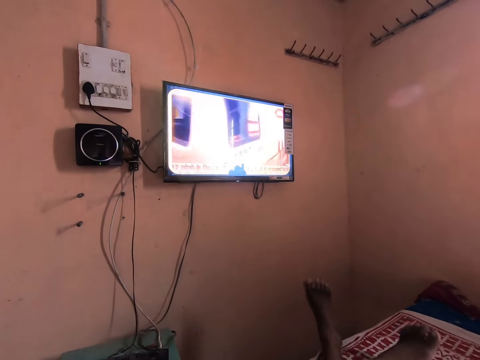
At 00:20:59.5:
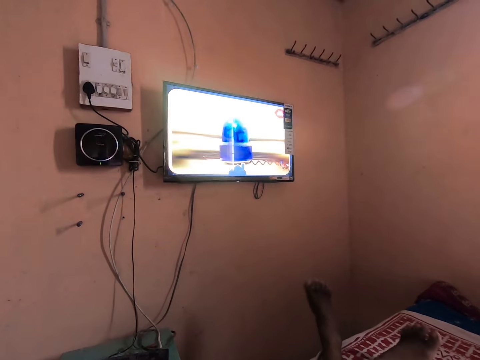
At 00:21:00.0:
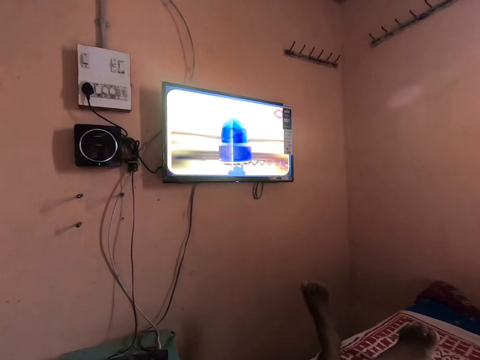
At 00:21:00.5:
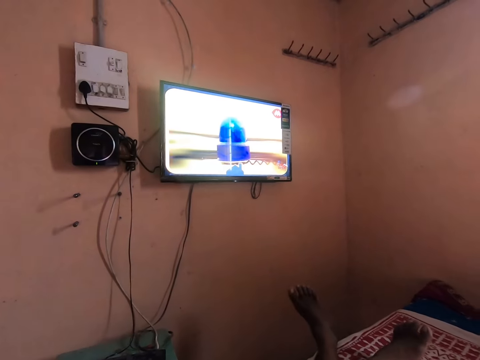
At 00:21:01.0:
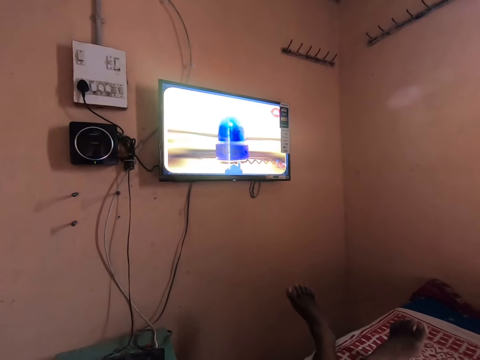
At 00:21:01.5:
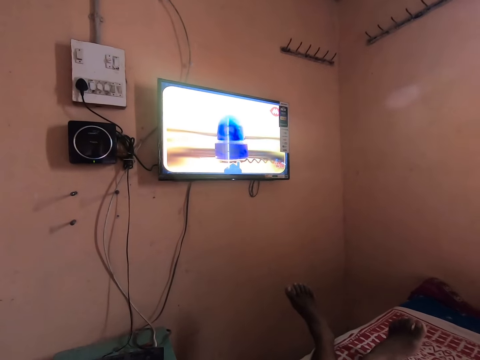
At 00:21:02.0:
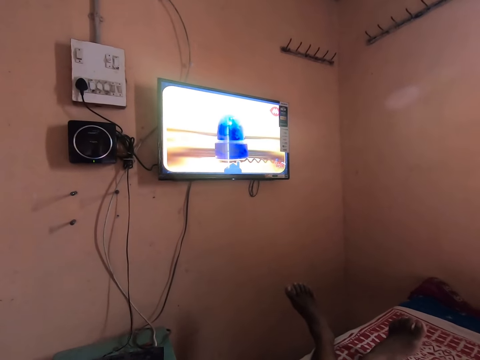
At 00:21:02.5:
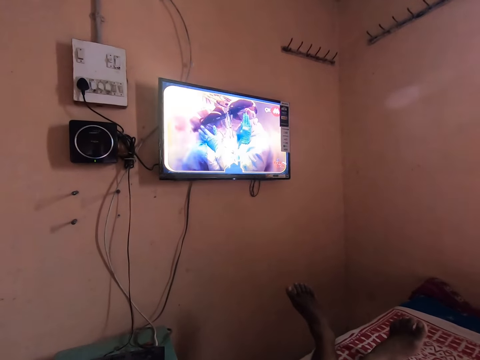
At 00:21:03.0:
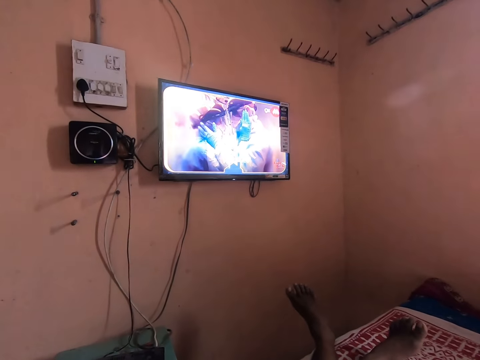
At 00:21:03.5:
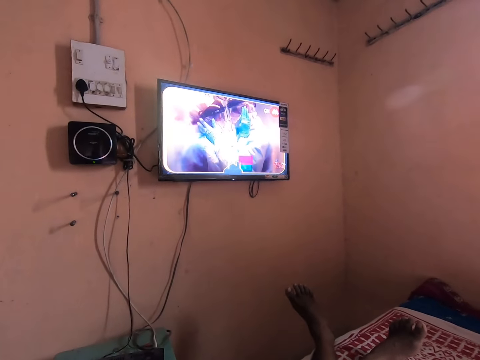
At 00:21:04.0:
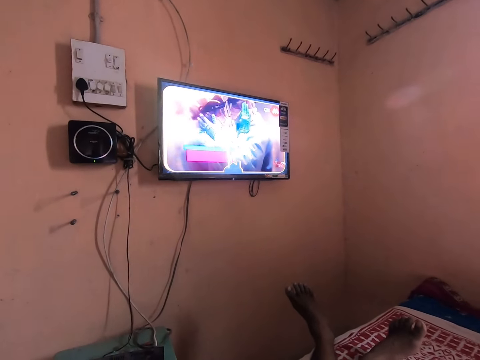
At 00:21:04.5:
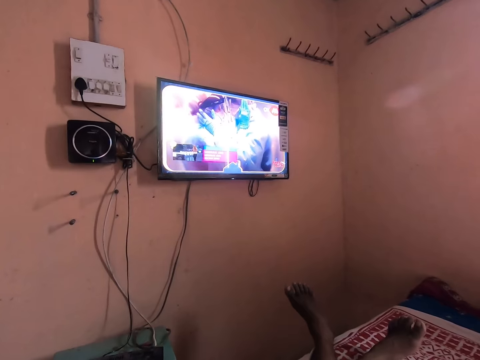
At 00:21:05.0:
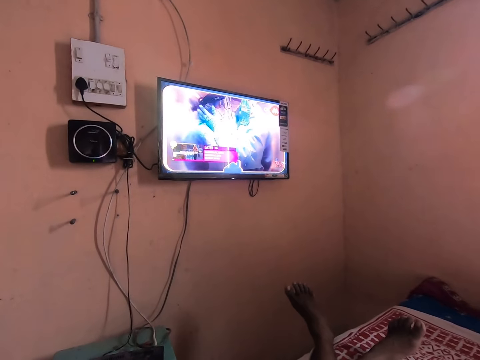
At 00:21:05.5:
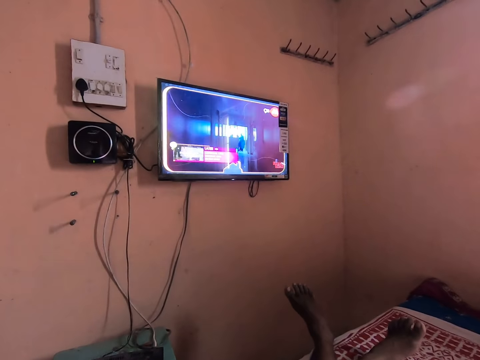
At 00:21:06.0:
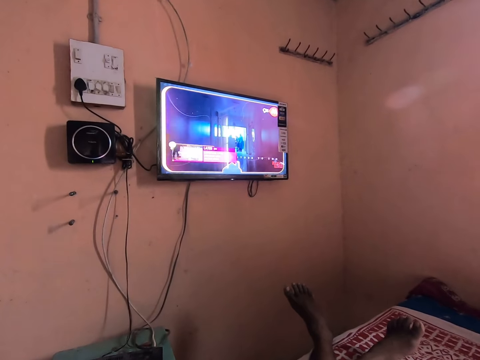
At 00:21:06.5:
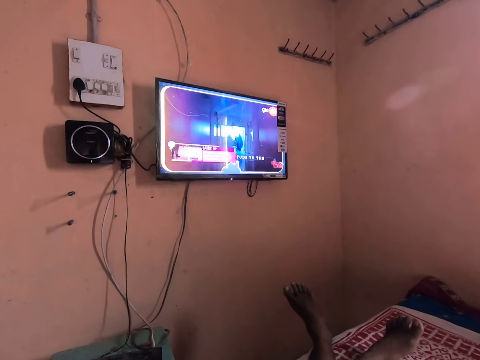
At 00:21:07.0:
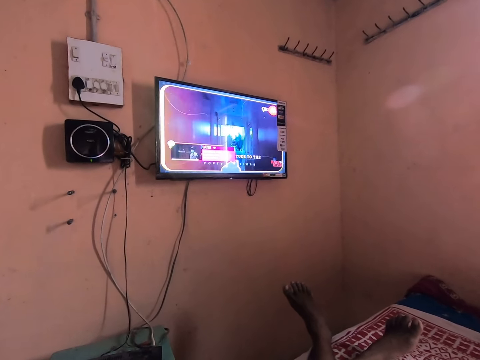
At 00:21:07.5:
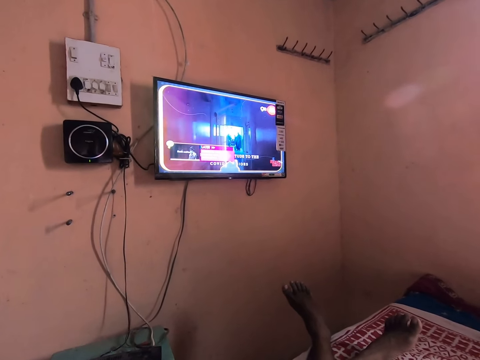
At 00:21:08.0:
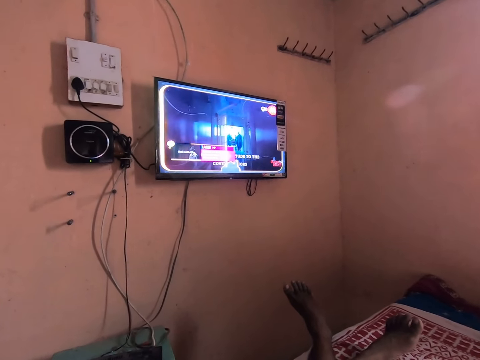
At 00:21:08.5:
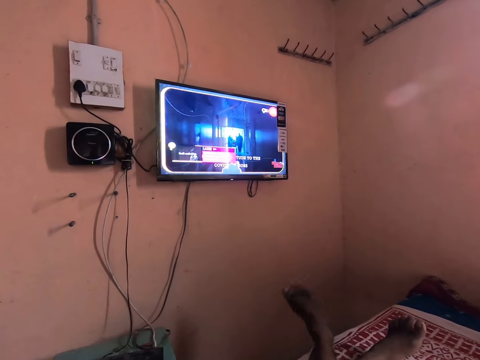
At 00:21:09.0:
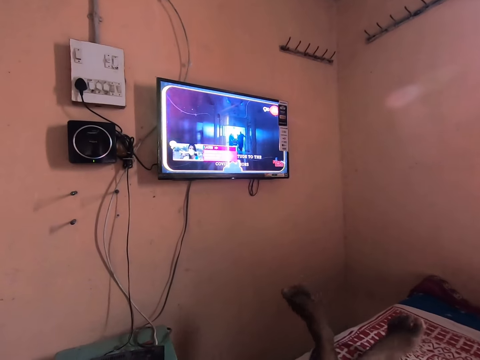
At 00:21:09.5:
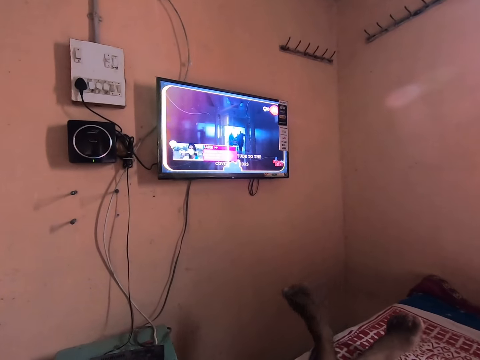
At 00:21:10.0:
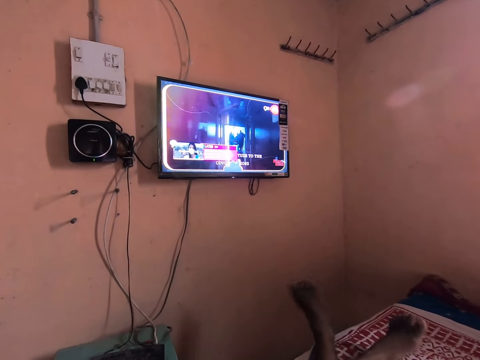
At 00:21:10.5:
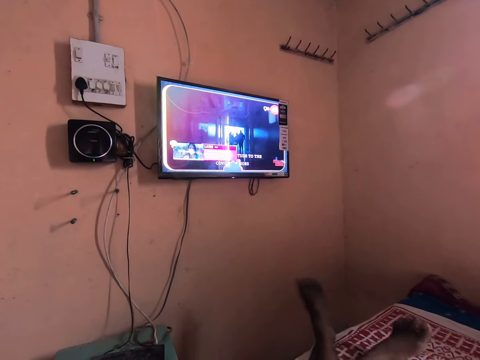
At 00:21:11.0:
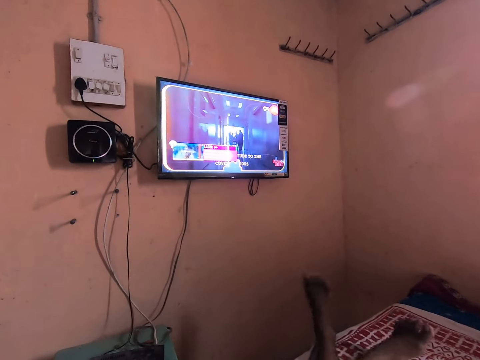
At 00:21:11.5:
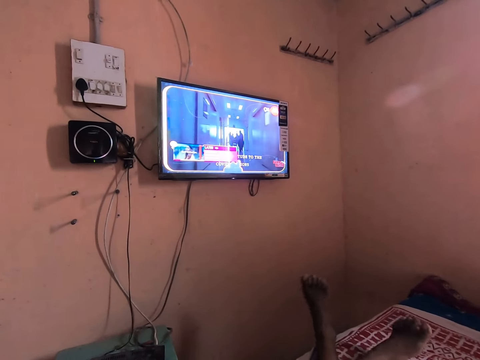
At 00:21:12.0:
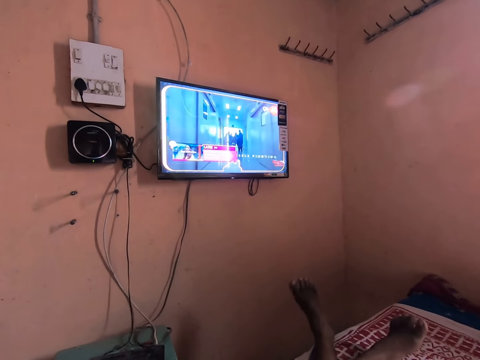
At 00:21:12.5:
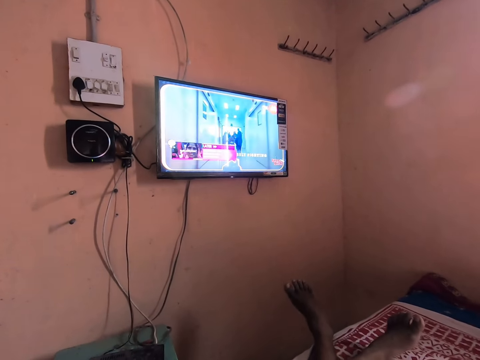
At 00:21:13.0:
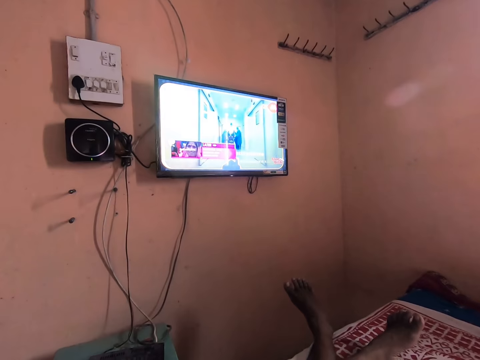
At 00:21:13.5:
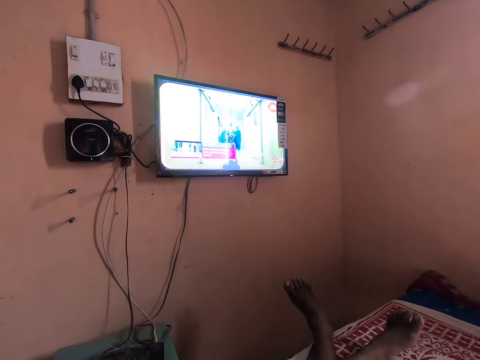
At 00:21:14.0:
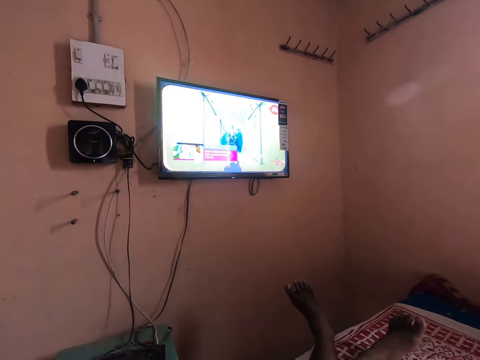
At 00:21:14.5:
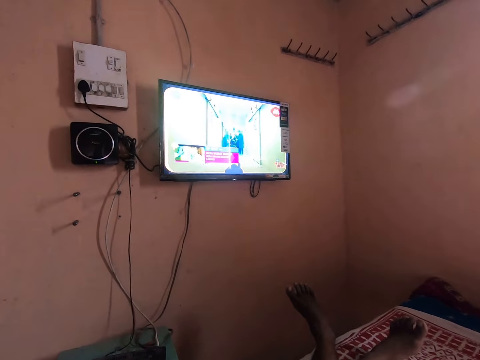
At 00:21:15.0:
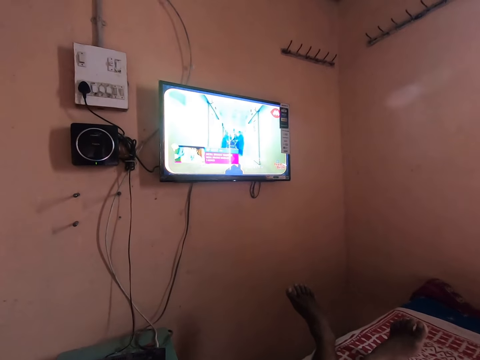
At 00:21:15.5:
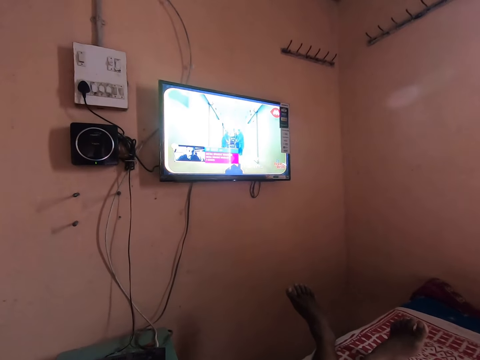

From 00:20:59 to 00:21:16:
The camera wearer stops for a while. He swings his legs. He stops for a while. He watches the television.

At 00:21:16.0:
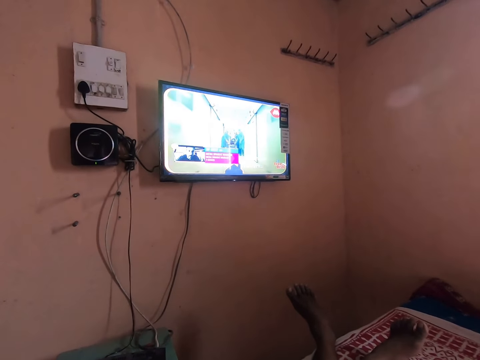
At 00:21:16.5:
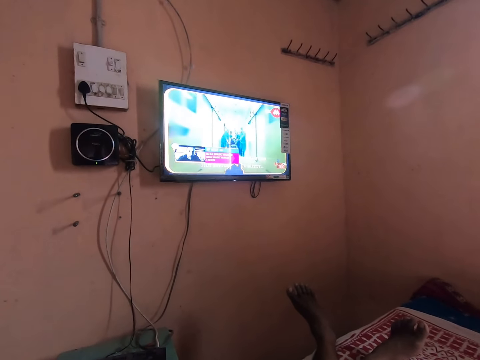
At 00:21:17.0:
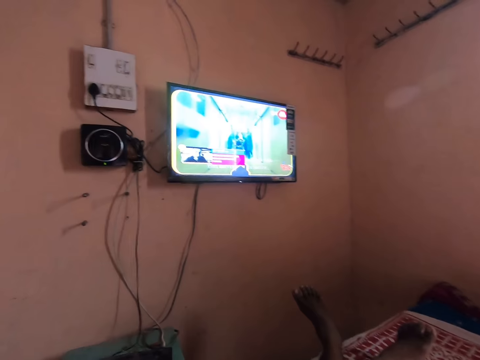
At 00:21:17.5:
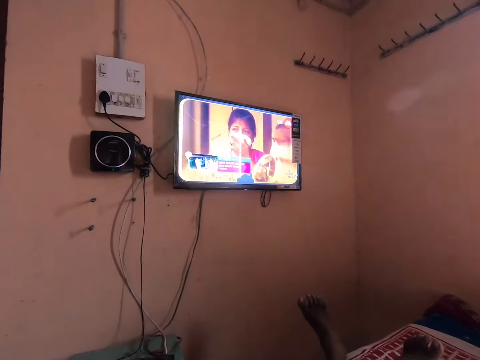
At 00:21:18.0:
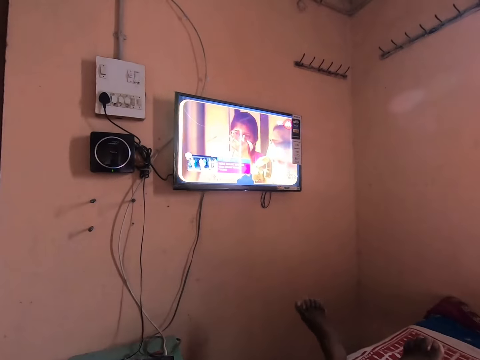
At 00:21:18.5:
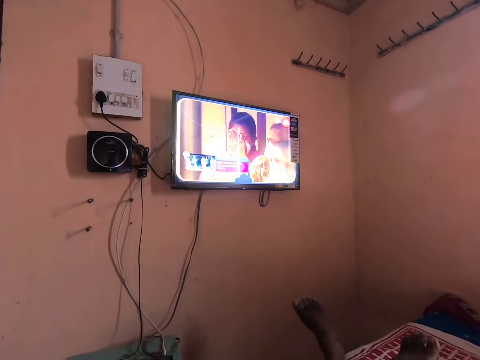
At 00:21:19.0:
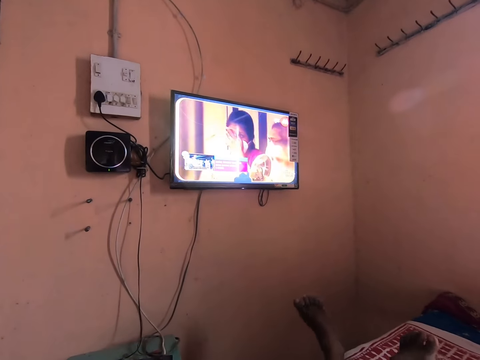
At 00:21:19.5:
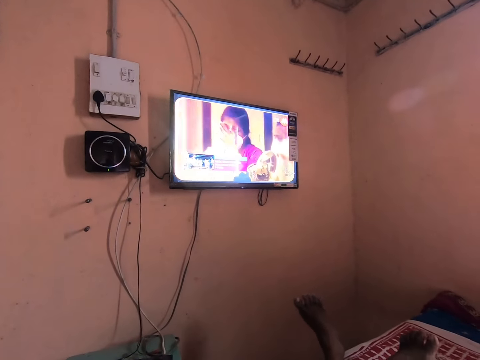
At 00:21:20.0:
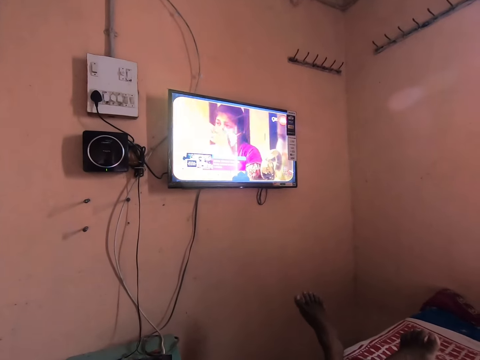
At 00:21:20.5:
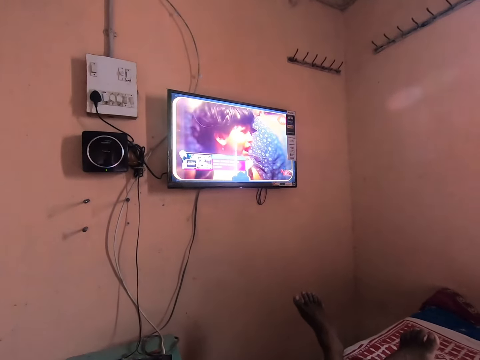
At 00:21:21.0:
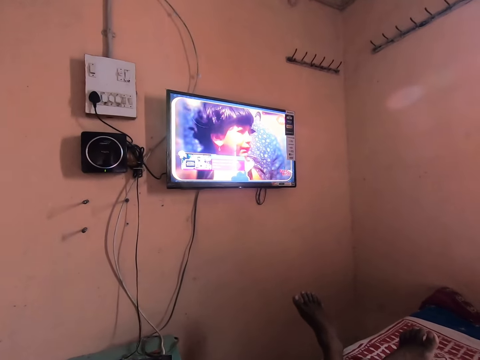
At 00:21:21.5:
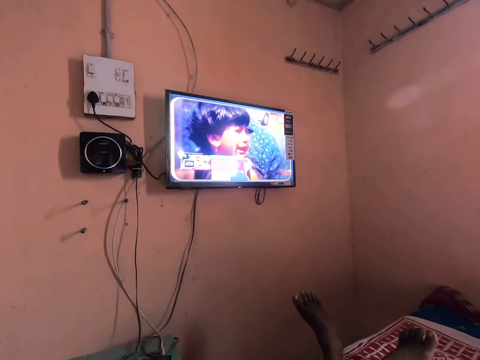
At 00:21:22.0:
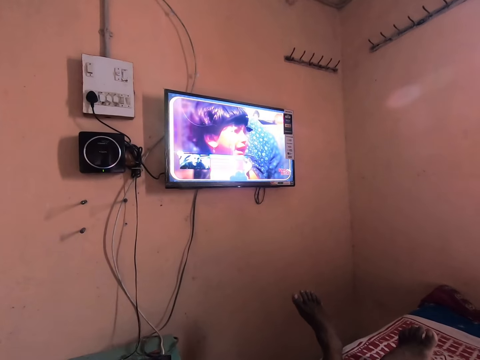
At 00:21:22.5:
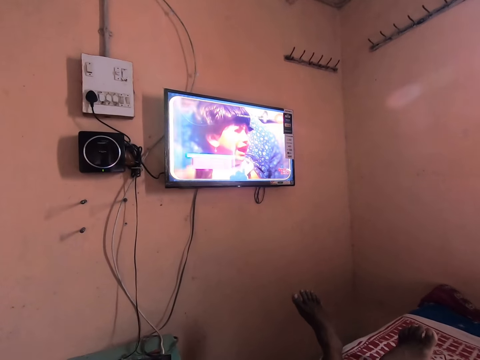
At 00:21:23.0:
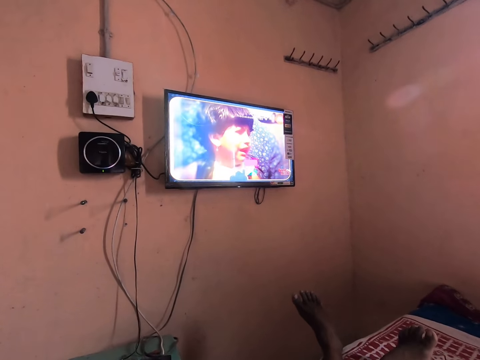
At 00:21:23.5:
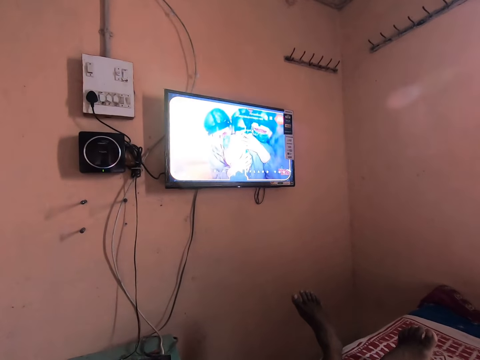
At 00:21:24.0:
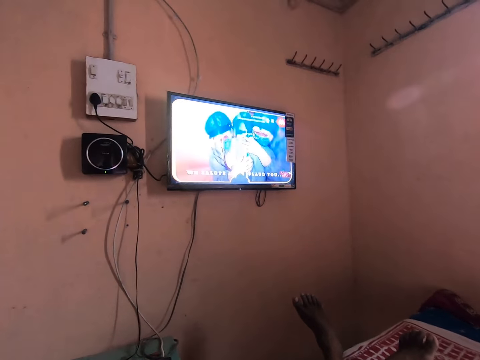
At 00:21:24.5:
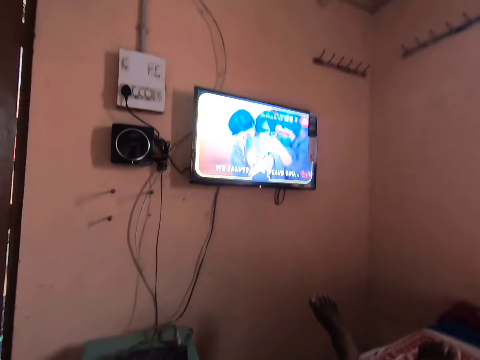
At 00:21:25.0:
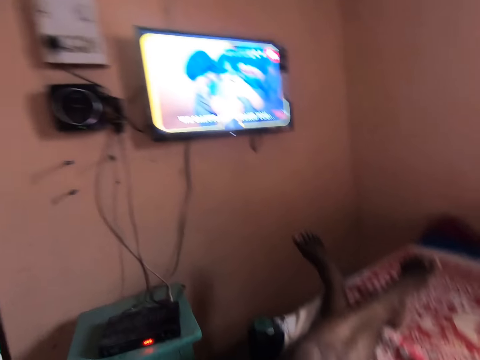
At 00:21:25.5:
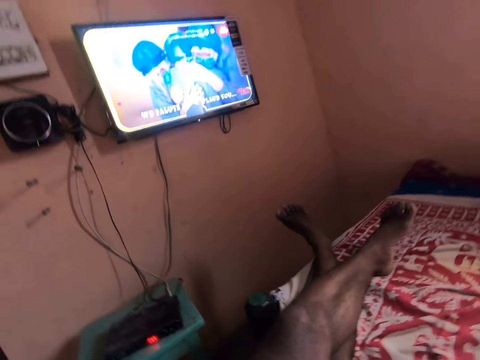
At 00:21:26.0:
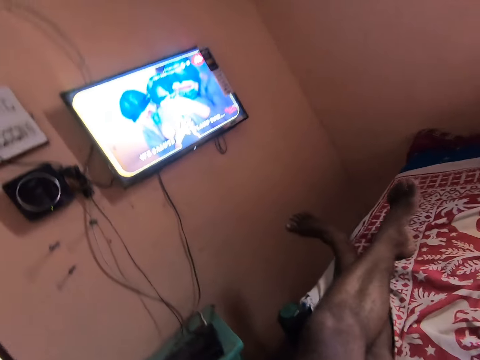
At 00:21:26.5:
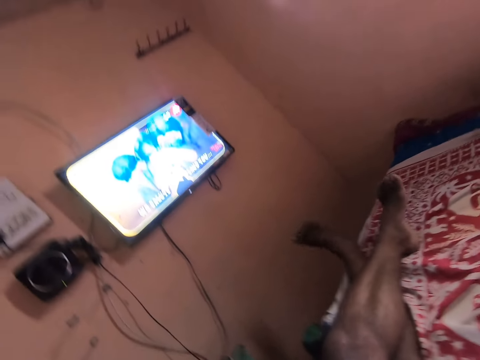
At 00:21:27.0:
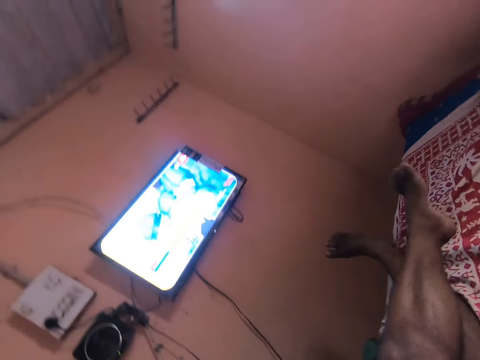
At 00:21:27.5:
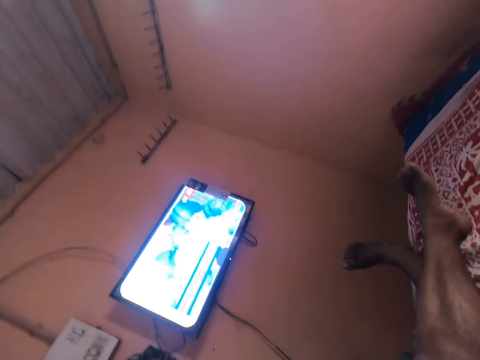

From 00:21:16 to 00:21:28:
The camera wearer swings his legs. He stops for a while. He looks around. He swings his legs.
